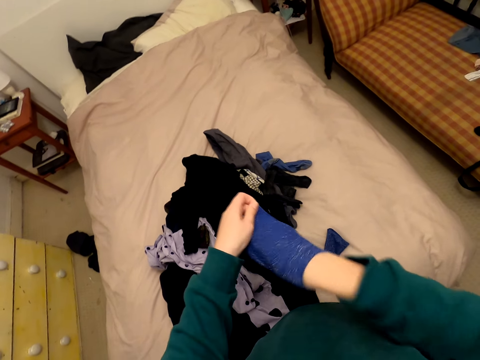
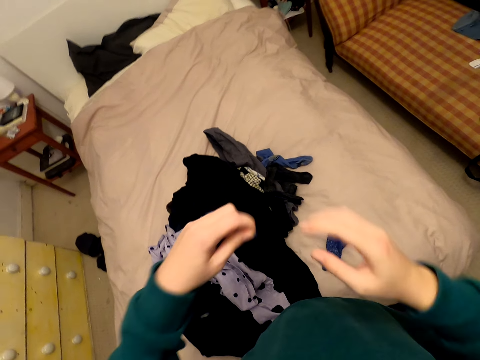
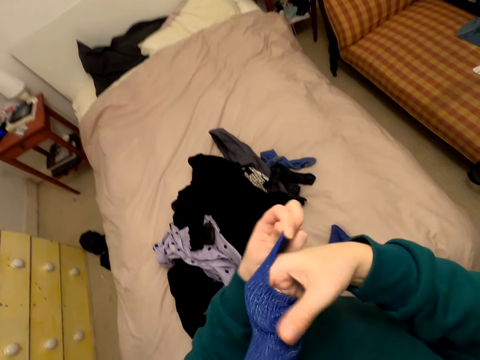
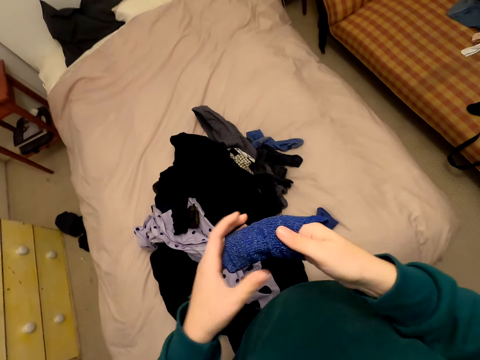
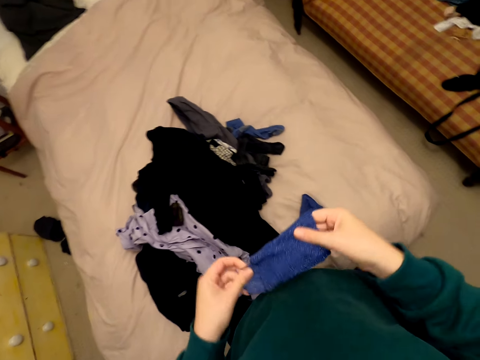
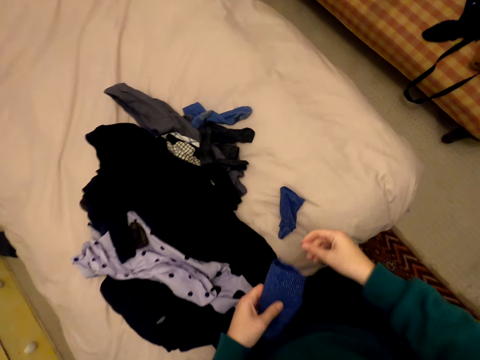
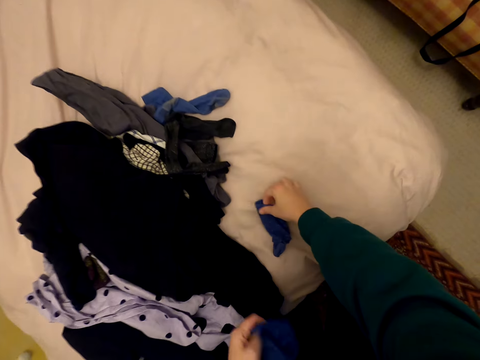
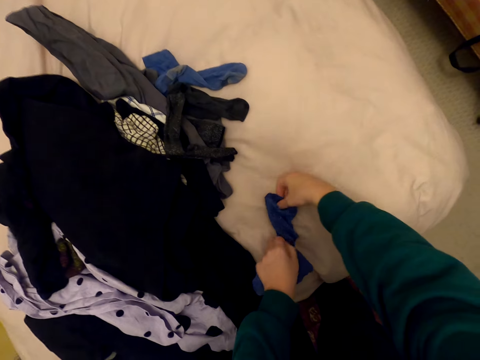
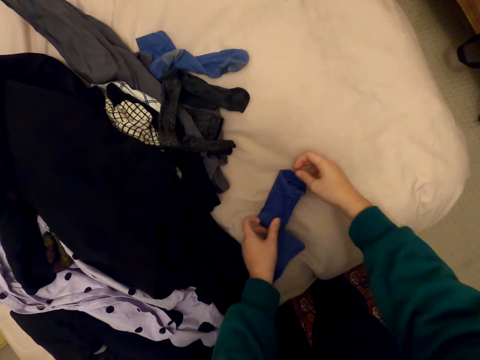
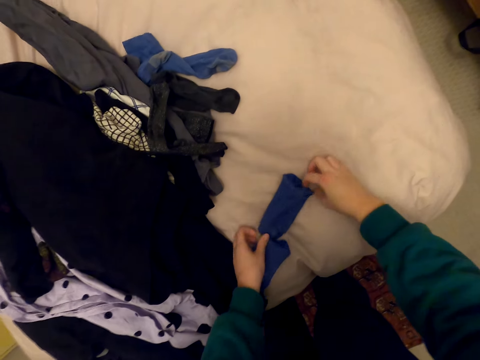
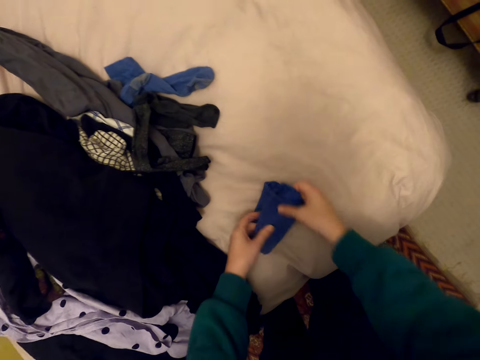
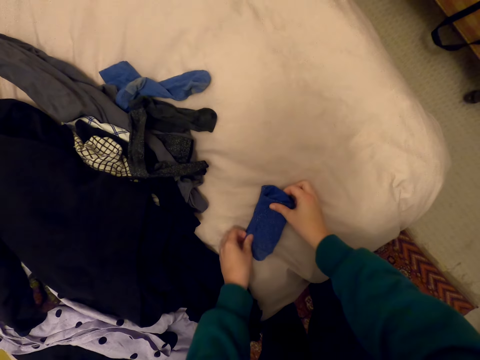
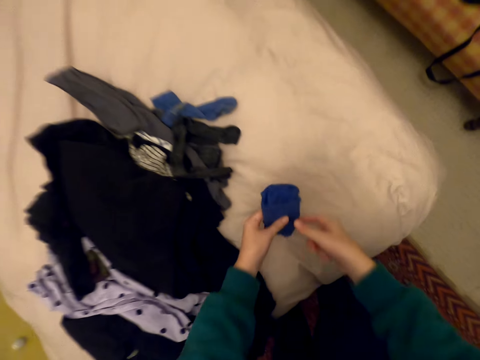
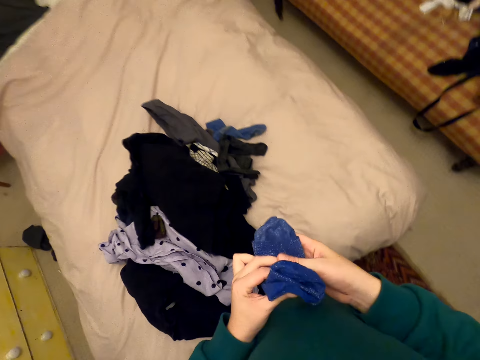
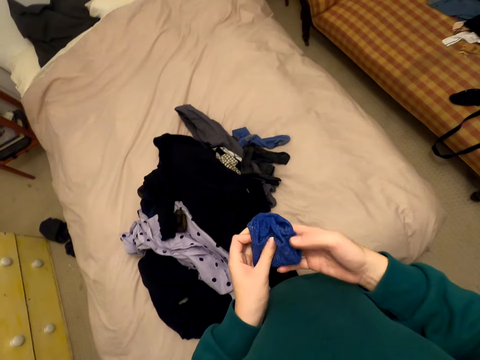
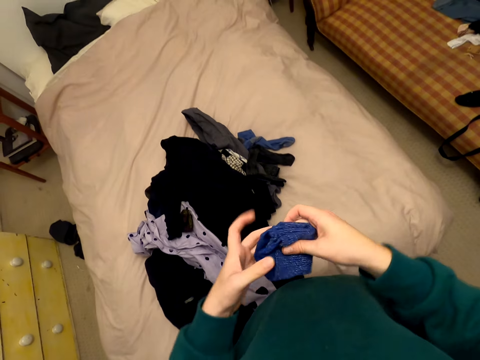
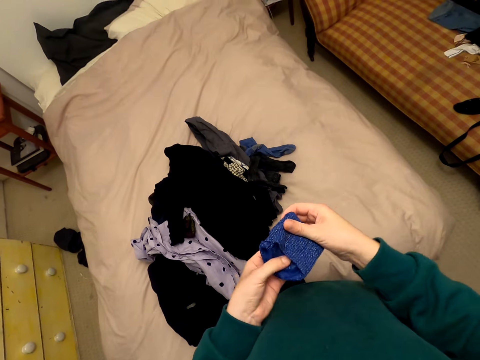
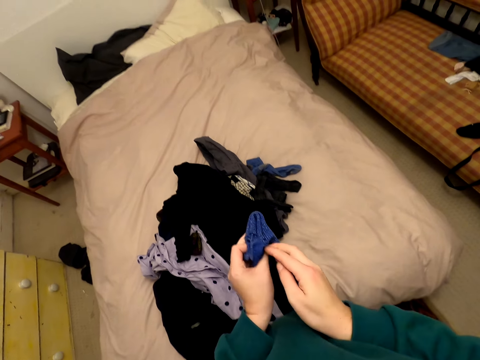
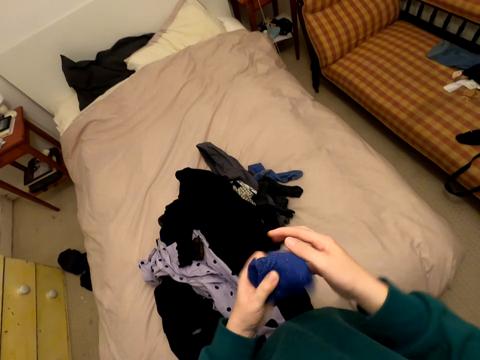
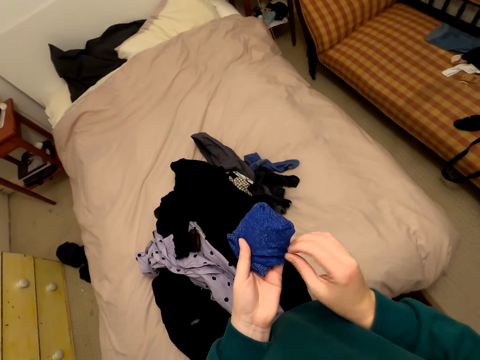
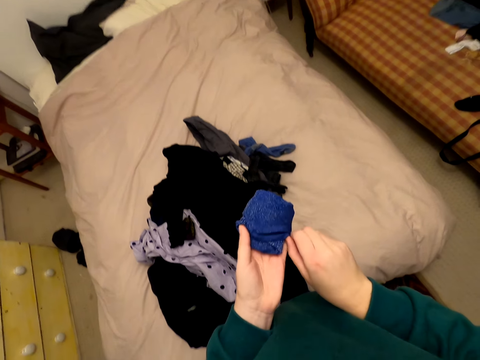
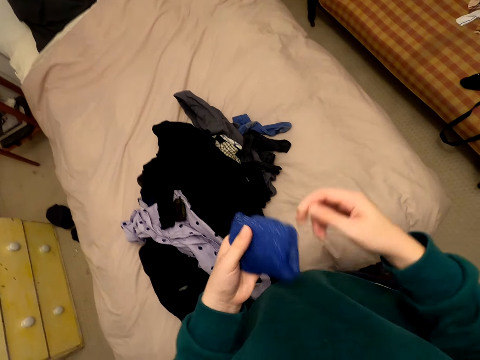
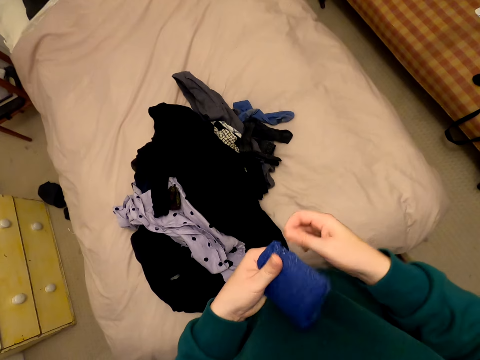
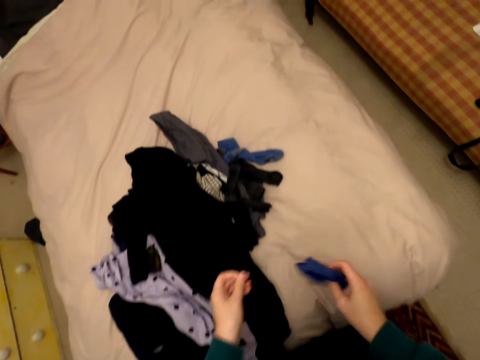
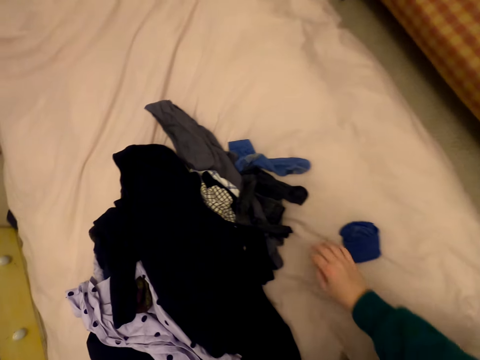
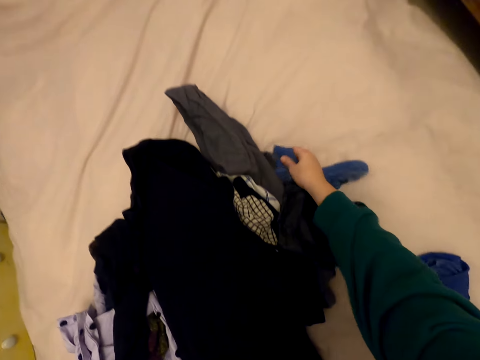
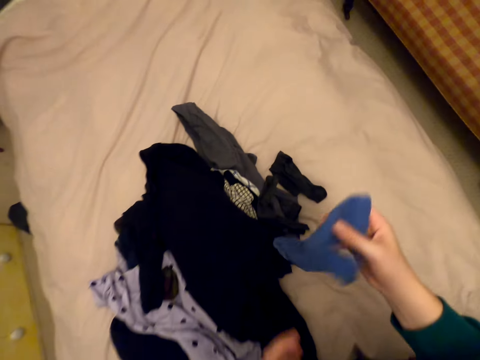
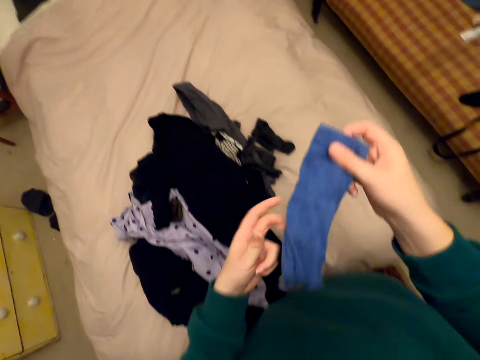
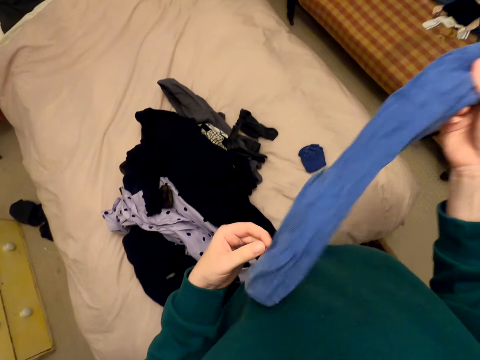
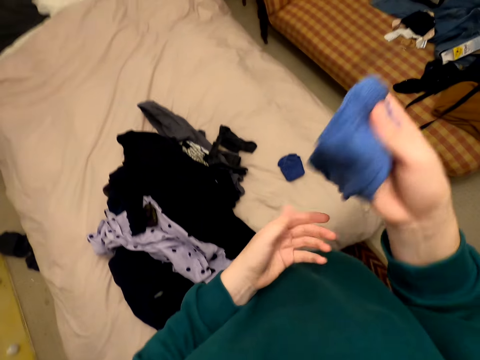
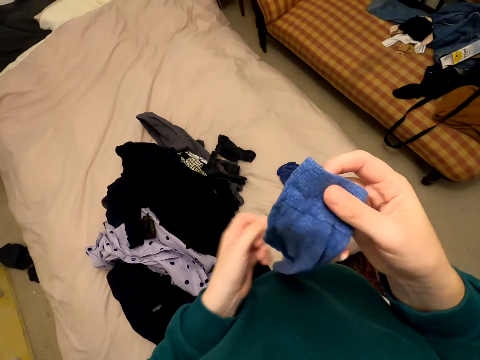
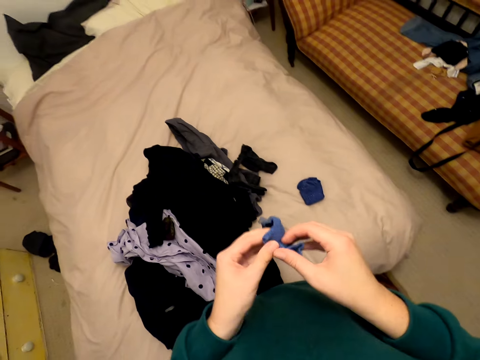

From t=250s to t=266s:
The camera wearer removes his hand from the socks. He moves the sock on the bed. He unfolds the socks. He puts the socks together on the bed. He picks up the socks from the bed. He folds the socks in his hands. He puts the socks on the bed. He picks up the sock from the bed.

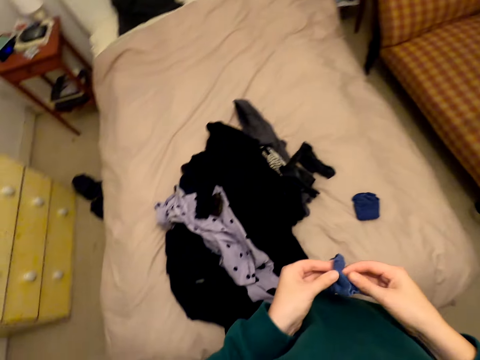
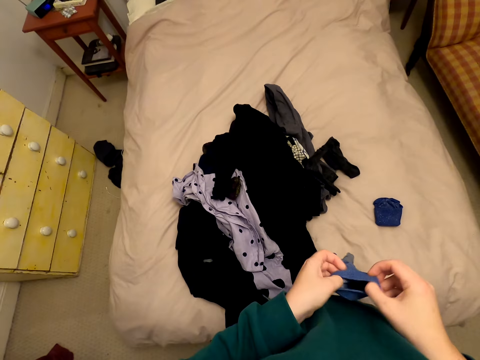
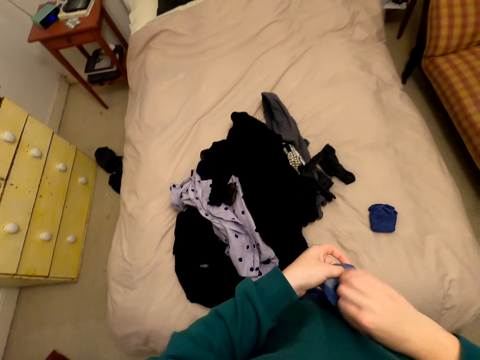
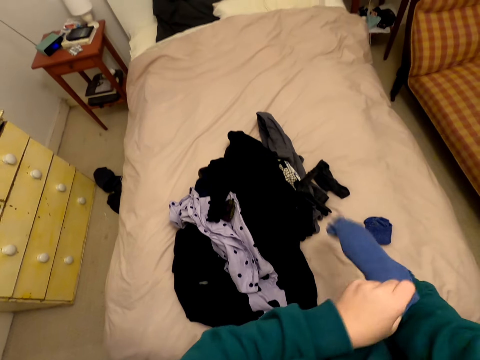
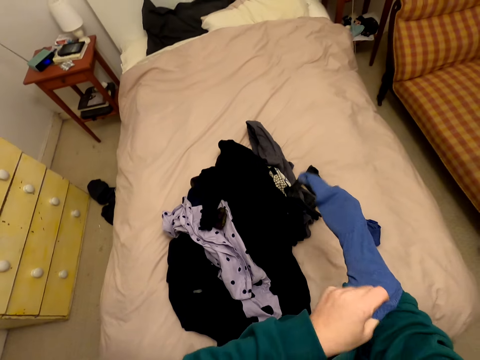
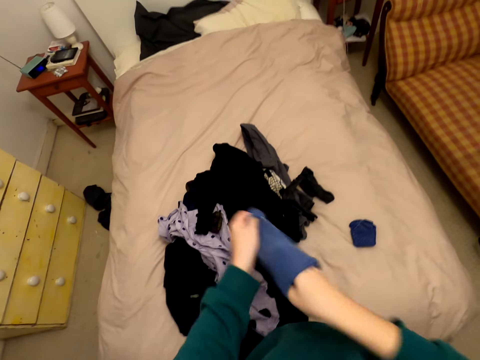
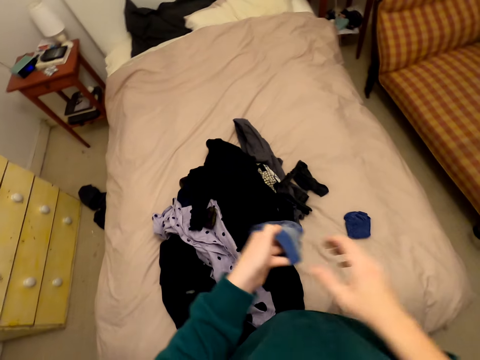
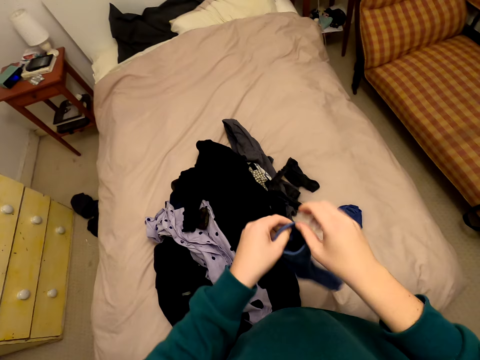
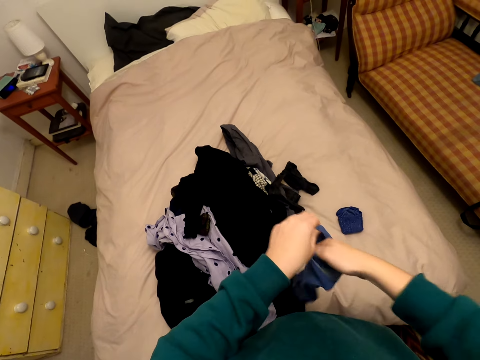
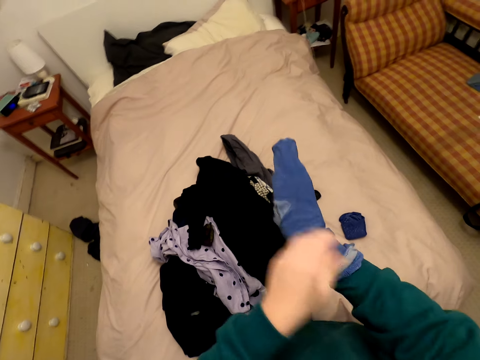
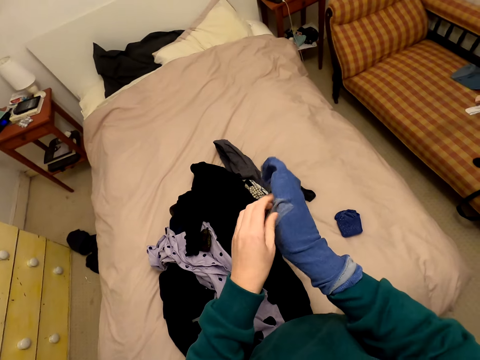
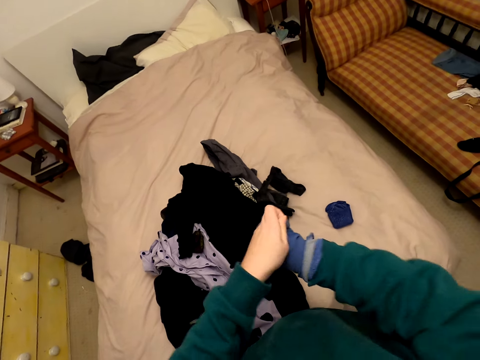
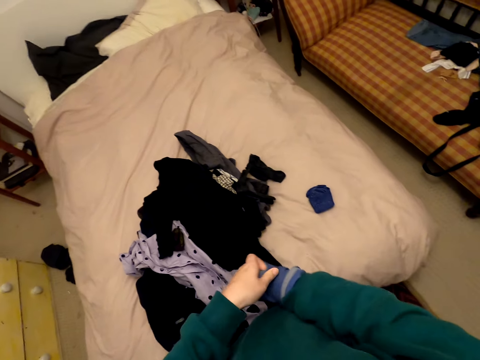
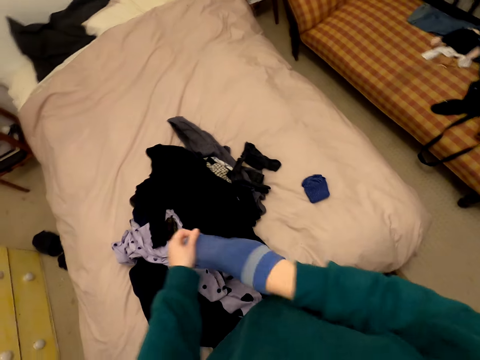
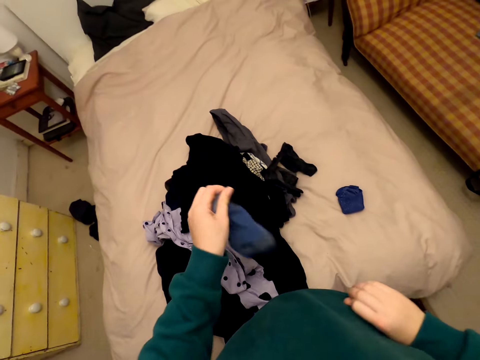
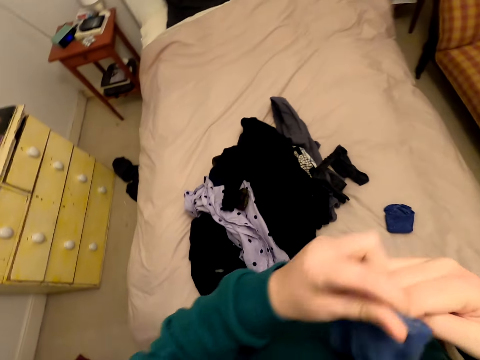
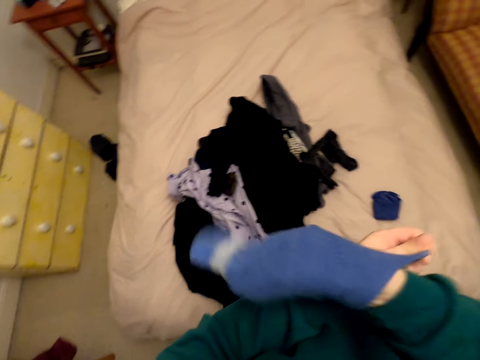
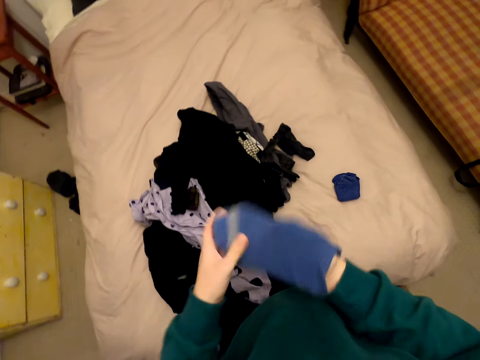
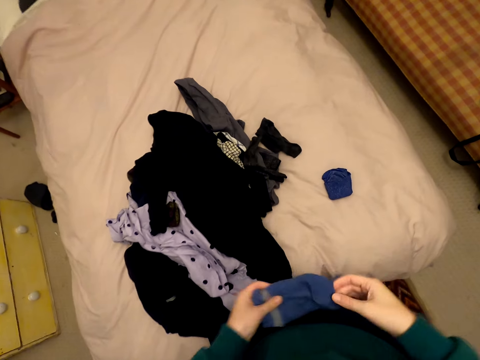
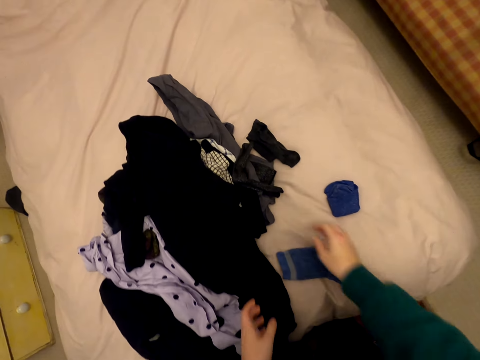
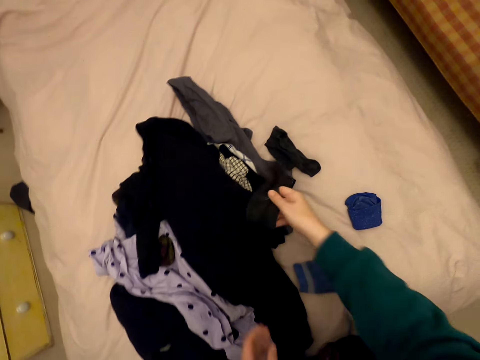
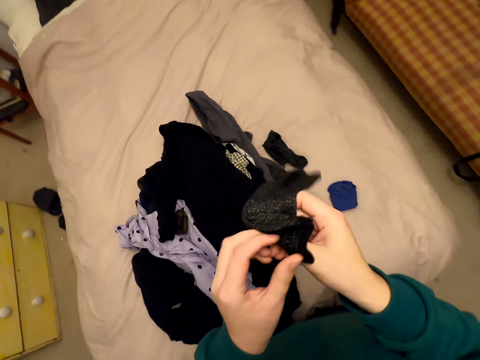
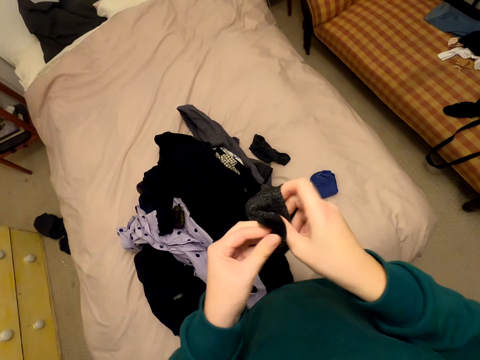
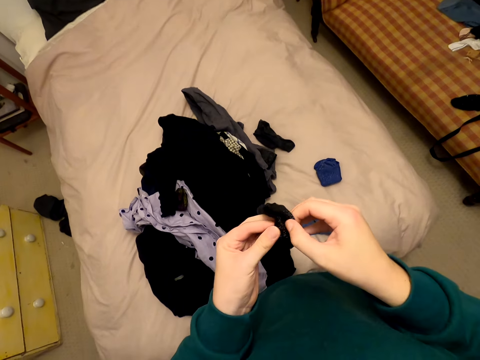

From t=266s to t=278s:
The camera wearer turns the sock in his hands. He puts his right hand in the socks. He removes his hand from the socks. He puts his right hand in the socks. He removes his hand from the socks. He drops the sock on the bed. He picks up the sock from the bed.
